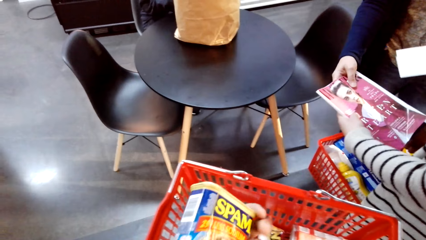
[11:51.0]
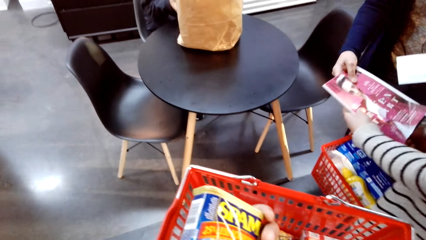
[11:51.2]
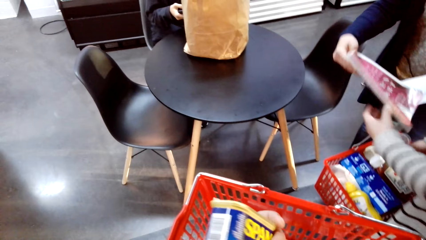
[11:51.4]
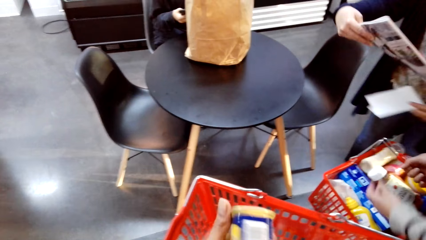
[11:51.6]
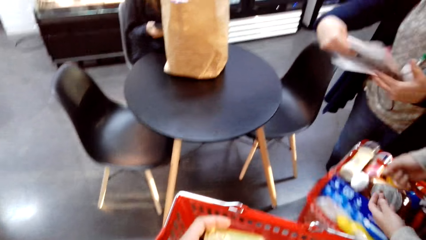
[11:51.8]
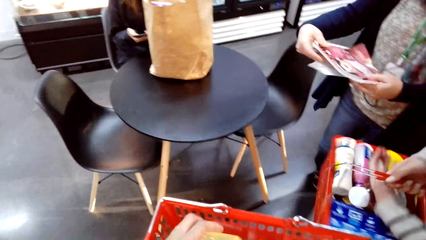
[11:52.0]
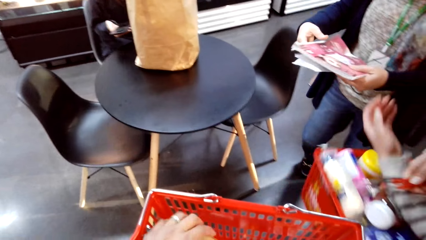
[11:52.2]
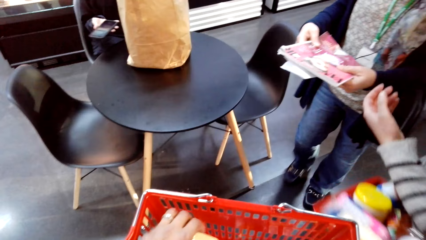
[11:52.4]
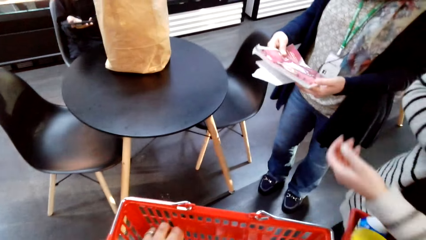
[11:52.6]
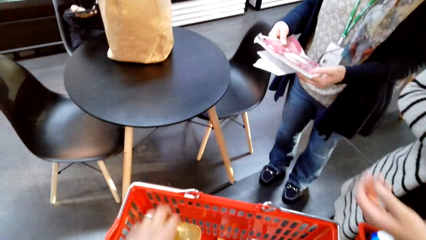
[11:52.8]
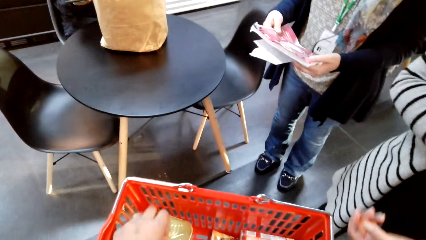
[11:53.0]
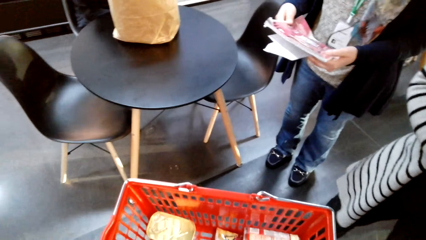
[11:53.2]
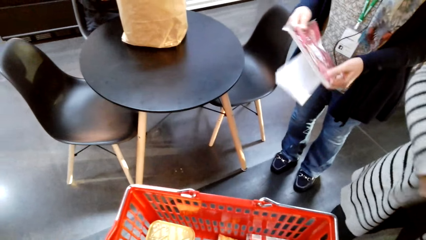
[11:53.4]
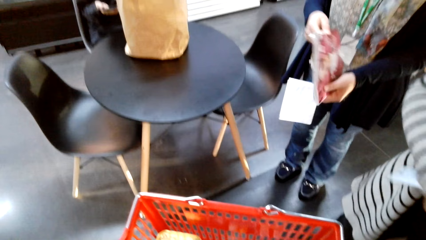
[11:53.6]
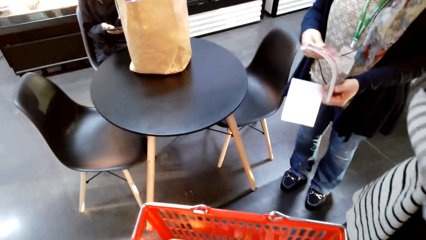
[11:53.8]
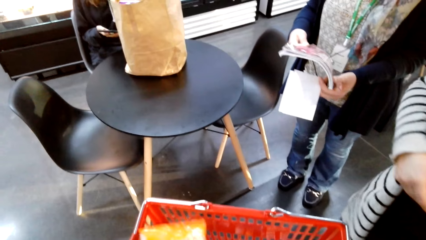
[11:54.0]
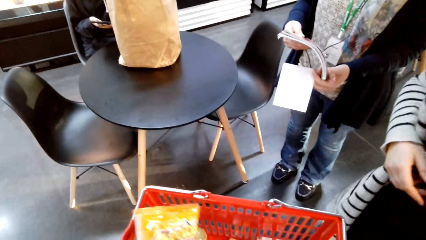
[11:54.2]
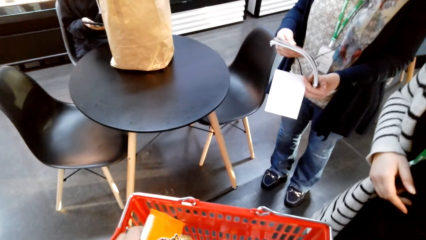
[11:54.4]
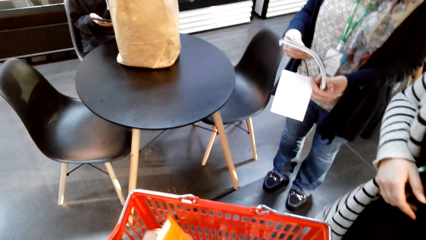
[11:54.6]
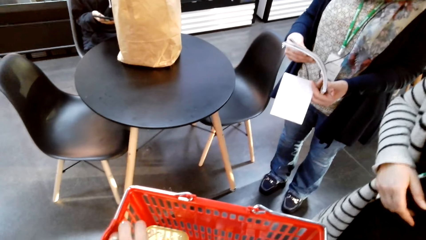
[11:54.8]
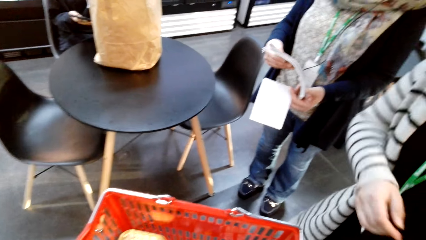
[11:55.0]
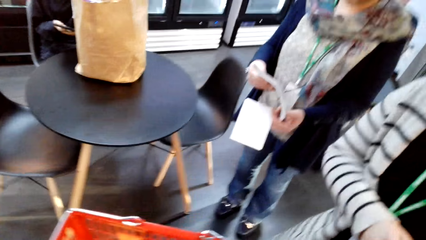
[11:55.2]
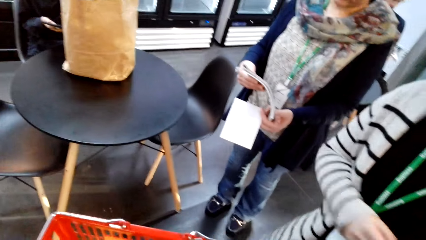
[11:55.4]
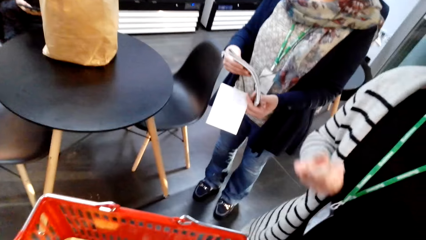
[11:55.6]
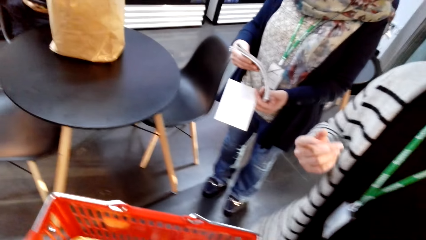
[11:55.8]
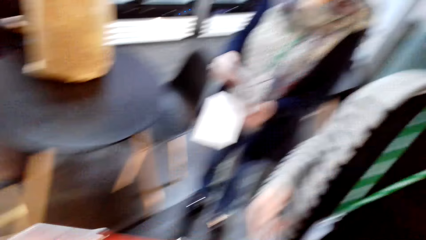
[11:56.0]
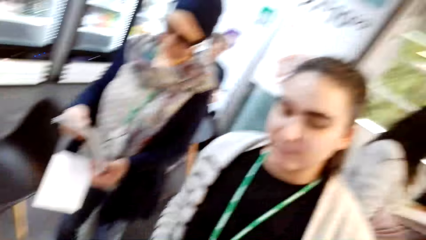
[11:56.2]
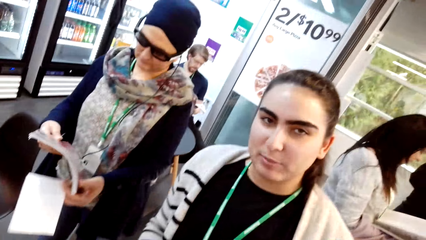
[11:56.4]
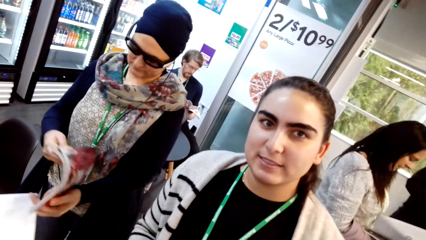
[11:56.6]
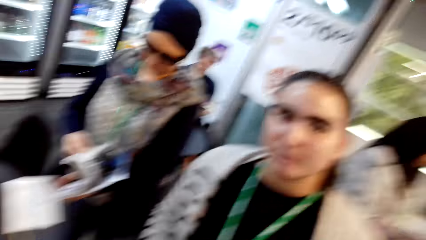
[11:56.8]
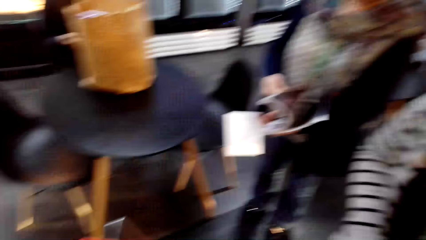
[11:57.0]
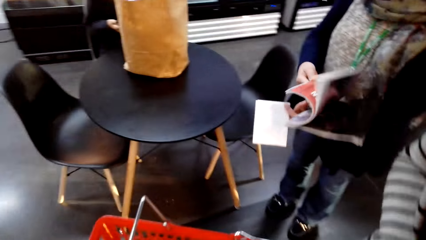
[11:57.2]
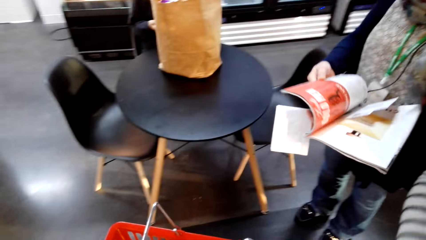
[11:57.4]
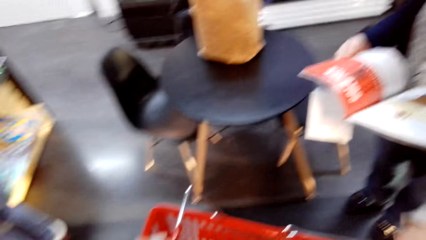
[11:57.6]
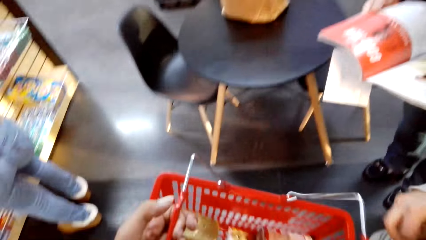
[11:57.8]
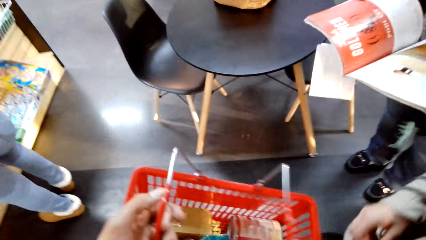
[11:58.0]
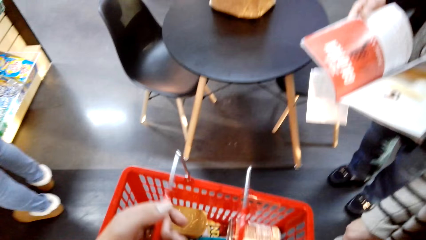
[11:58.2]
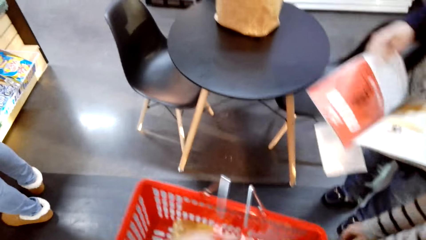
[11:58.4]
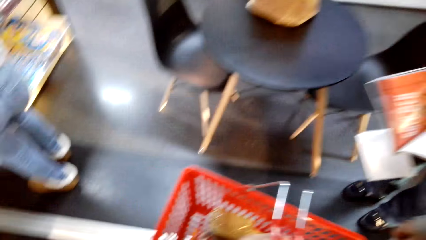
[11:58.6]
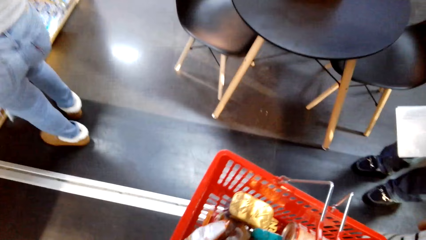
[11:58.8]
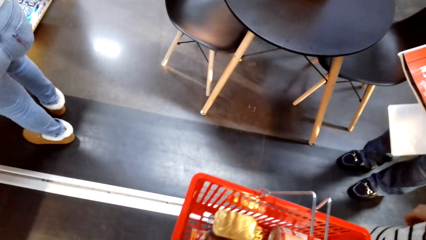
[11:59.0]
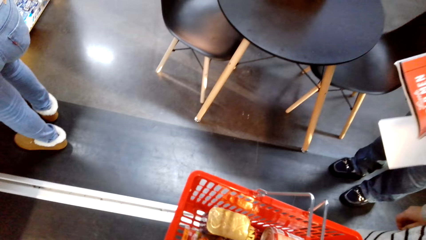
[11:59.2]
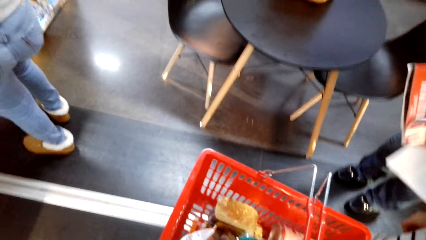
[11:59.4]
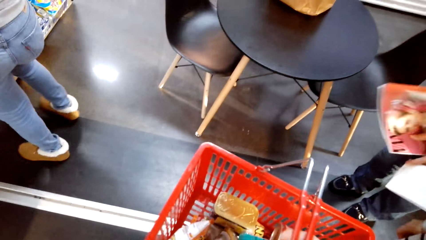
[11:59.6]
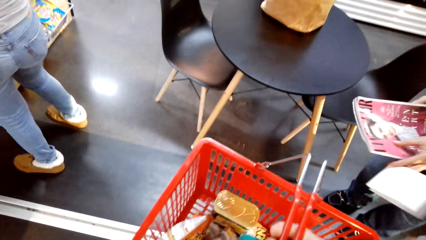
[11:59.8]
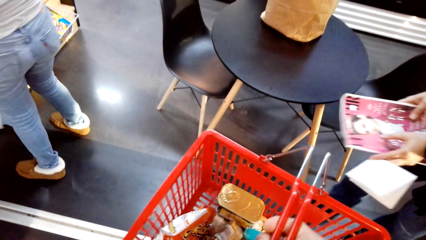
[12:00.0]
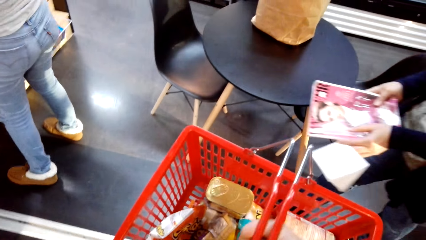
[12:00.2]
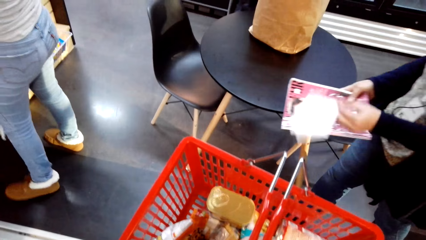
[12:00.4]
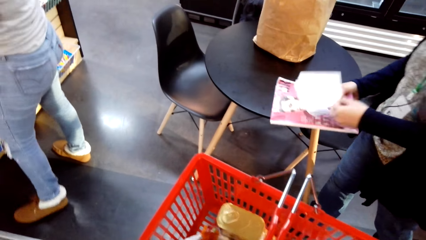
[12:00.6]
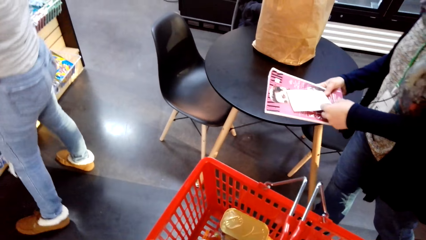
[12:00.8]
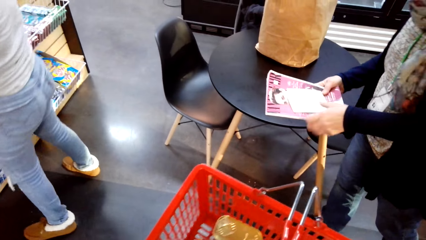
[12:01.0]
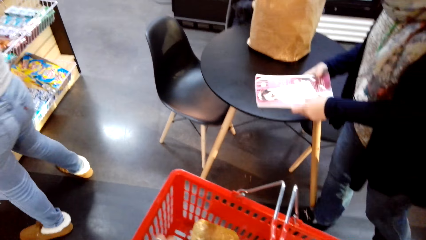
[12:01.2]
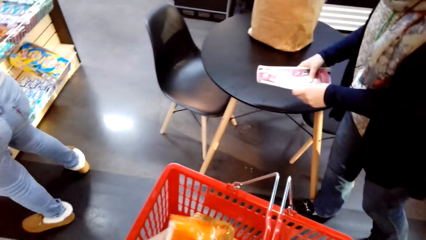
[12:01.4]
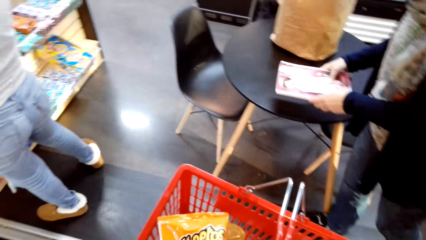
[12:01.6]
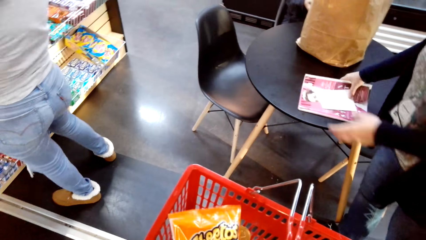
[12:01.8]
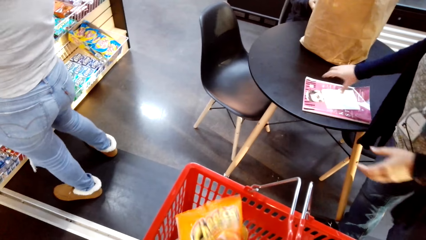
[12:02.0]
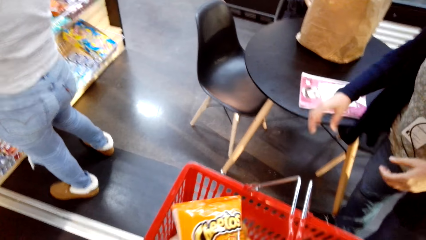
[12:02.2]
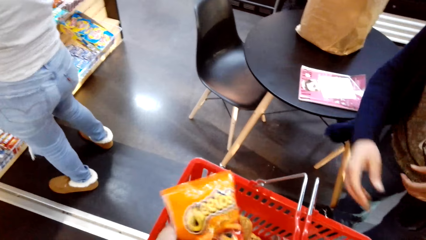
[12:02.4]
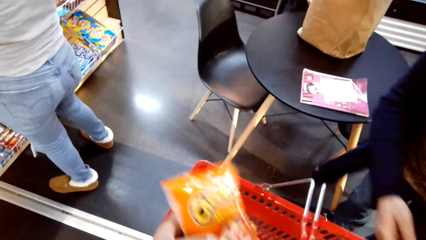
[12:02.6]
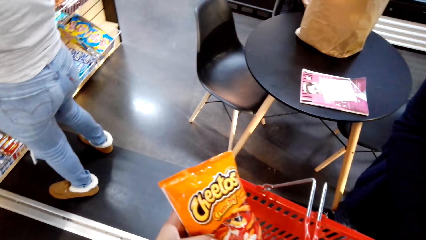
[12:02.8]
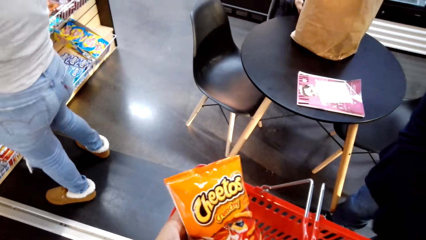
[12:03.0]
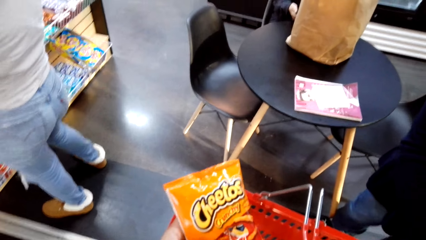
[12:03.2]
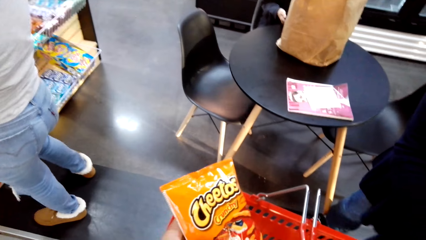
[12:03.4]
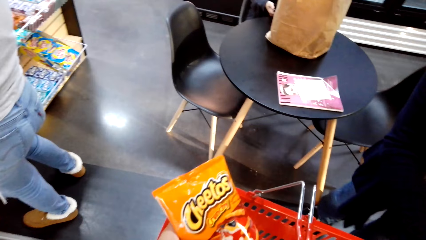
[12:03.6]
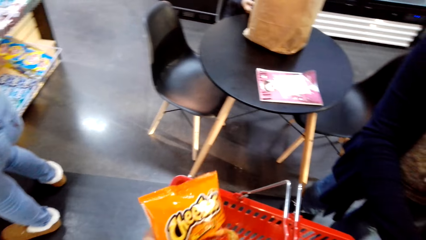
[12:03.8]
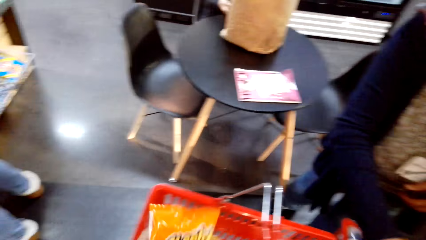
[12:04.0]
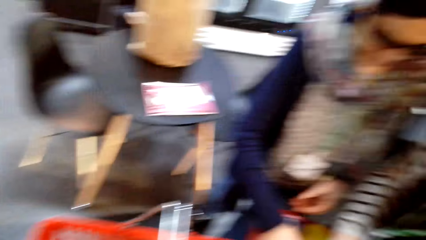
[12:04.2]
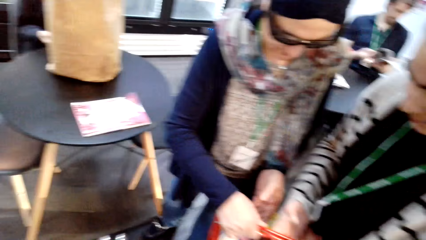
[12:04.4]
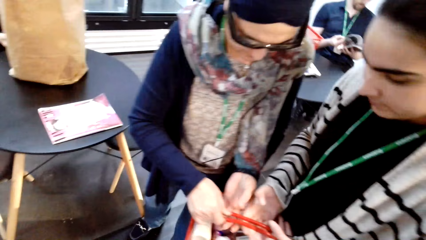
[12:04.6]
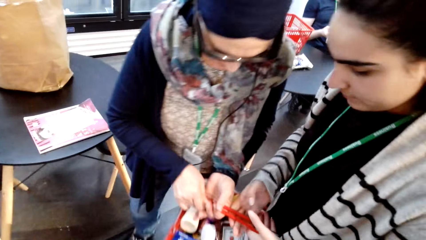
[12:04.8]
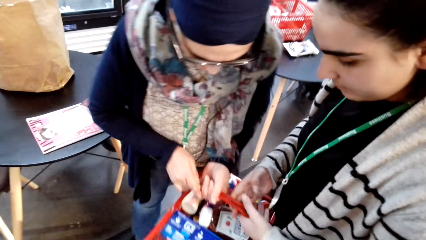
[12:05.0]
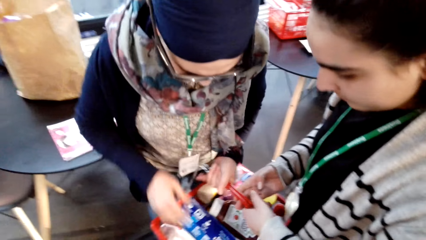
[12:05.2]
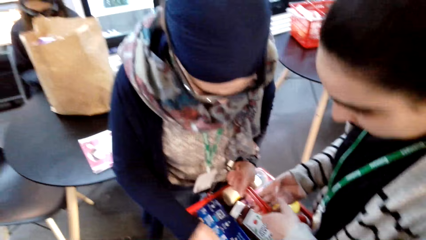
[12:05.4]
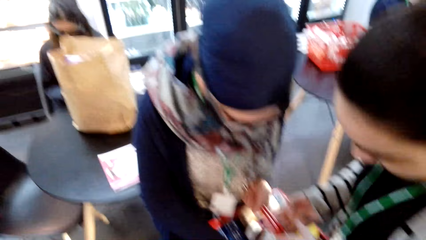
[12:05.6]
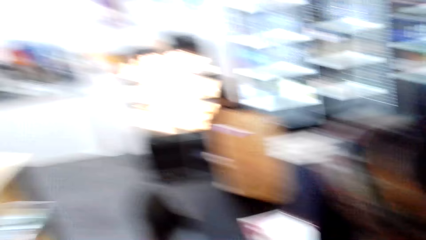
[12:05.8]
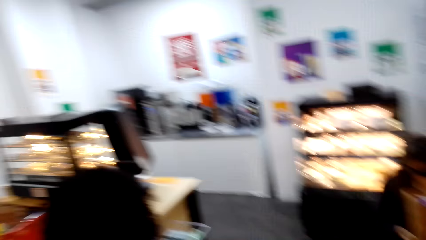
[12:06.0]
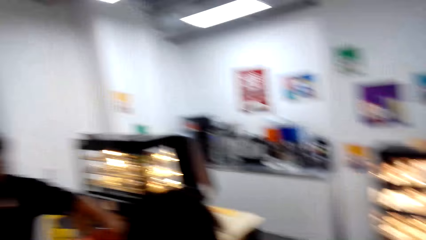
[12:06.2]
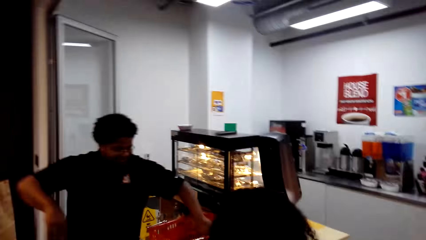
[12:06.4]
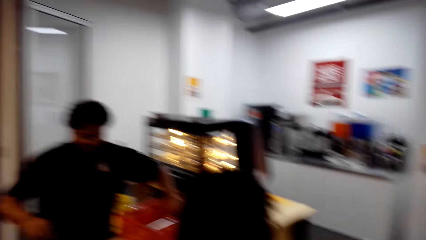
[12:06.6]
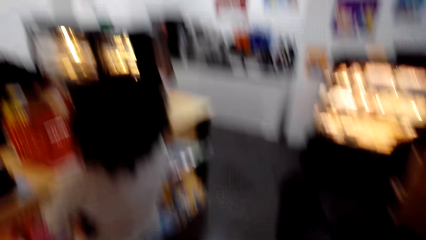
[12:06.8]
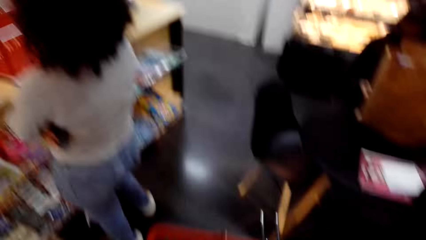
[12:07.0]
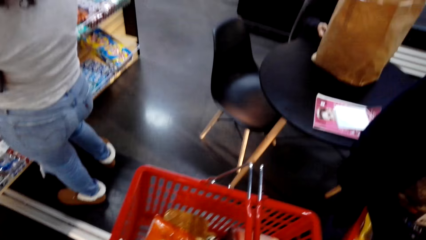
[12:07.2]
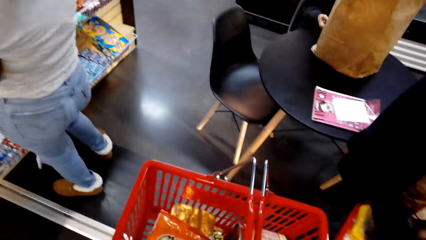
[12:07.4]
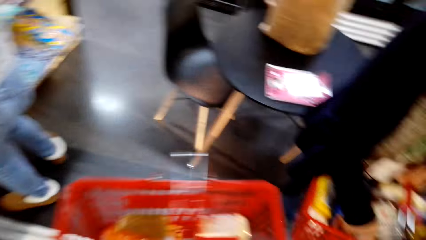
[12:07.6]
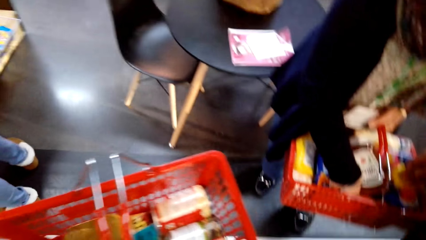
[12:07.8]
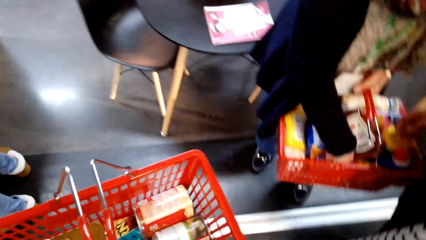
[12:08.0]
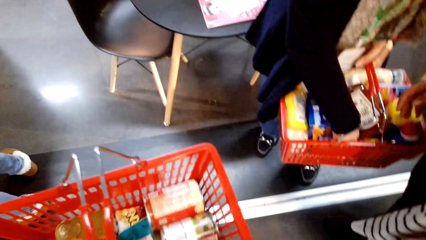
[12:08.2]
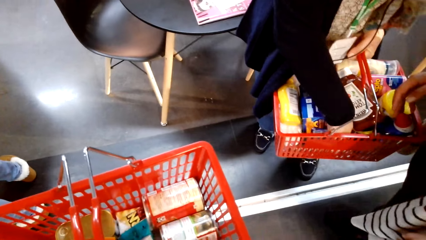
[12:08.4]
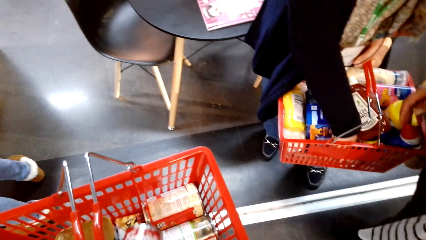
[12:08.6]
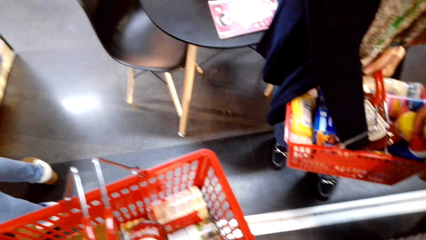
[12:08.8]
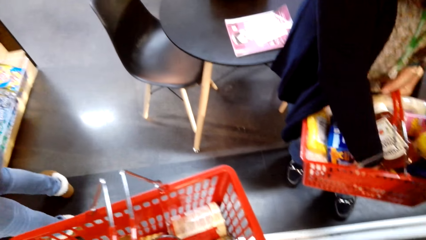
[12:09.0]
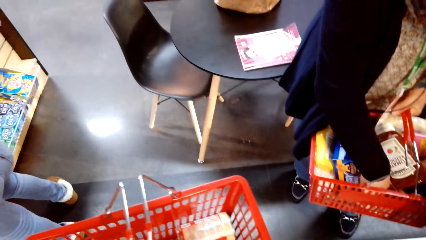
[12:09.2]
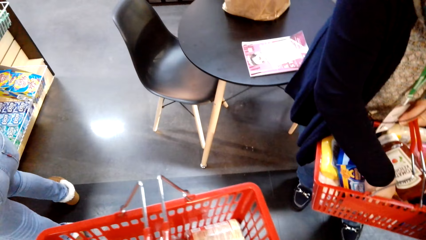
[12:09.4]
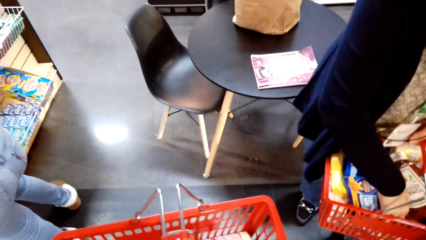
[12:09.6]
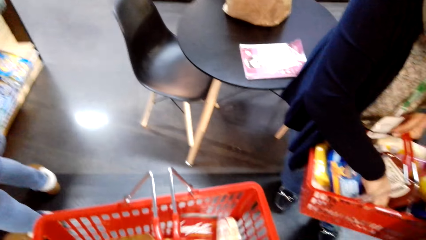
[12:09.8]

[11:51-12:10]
A woman hands the magazine to another woman. The camera wearer talks to the first woman. They stare at the shopping basket. They inspect the items in the shopping basket.
